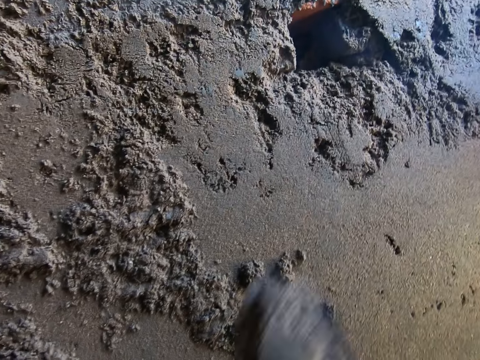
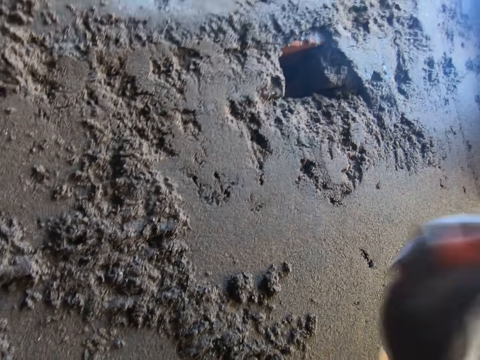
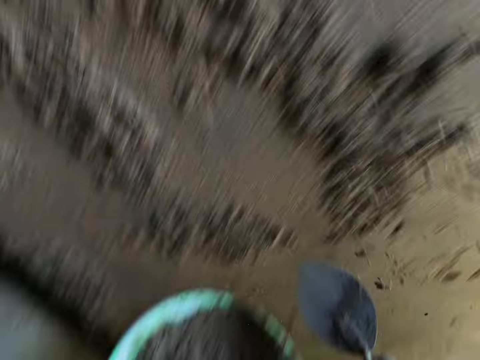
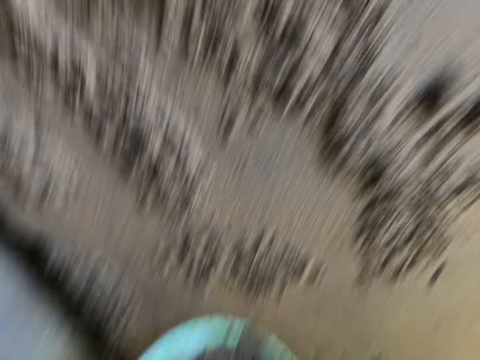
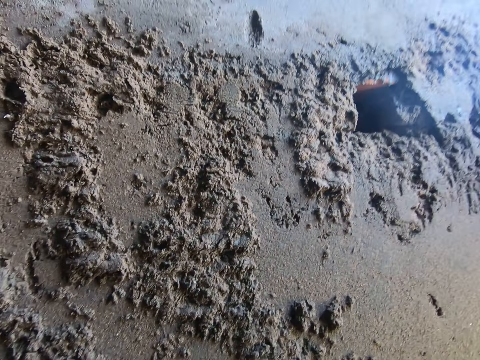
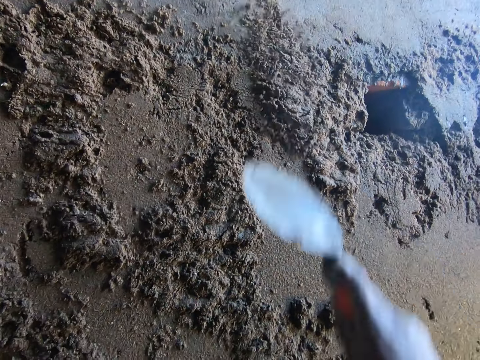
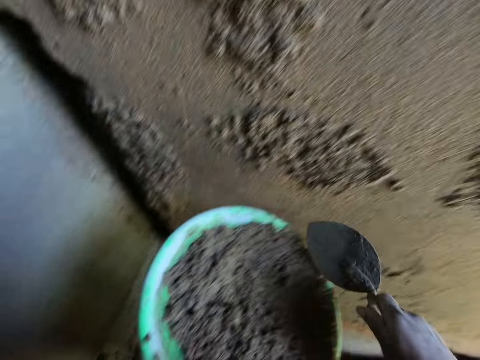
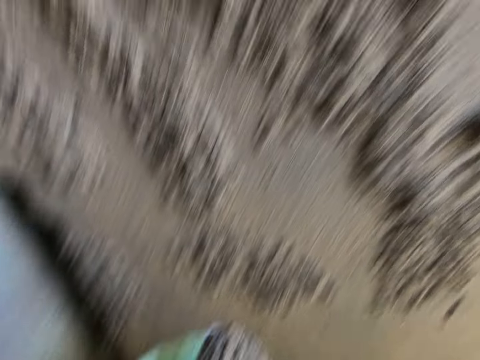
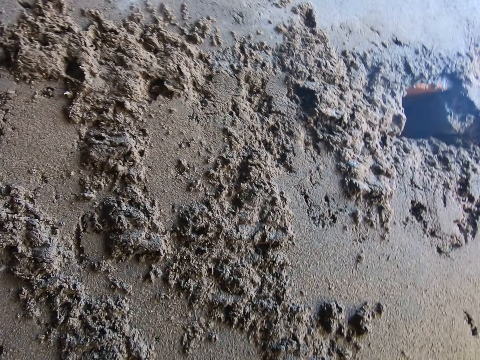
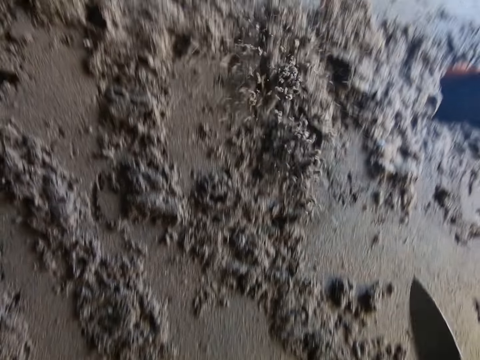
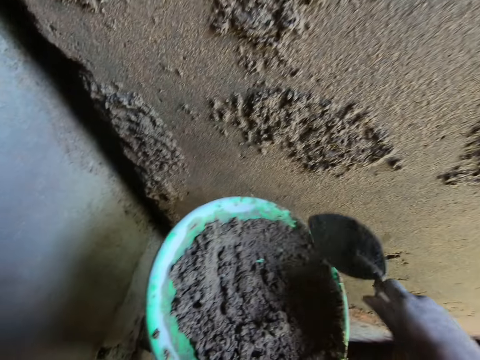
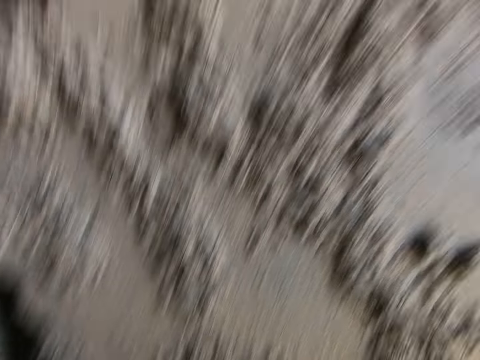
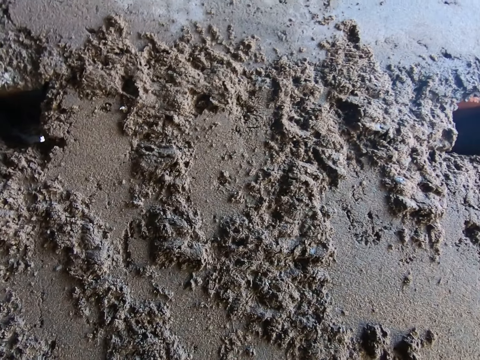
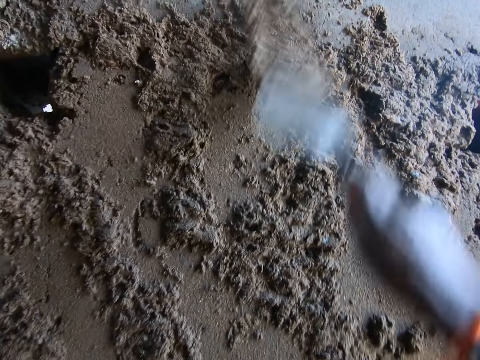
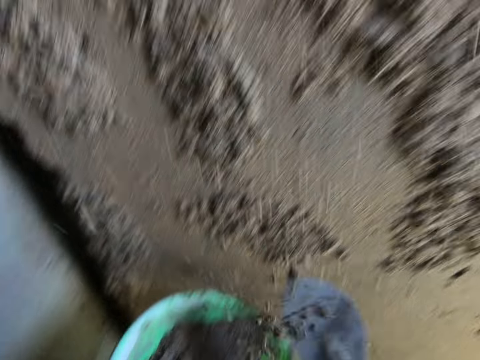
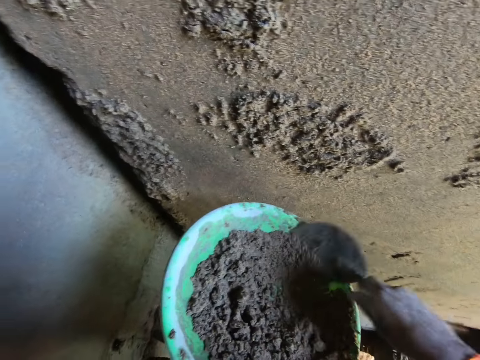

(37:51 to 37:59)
The camera wearer pours the mortar from the hand trowel in his right hand on the wall. He scoops some mortar from the bowl in his left hand with the hand trowel in his right hand. He pours the mortar from the hand trowel in his right hand on the wall. He scoops some mortar from the bowl in his left hand with the hand trowel in his right hand. He pours the mortar from the hand trowel in his right hand on the wall. He scoops some mortar from the bowl in his left hand with the hand trowel in his right hand. He pours the mortar from the hand trowel in his right hand on the wall.

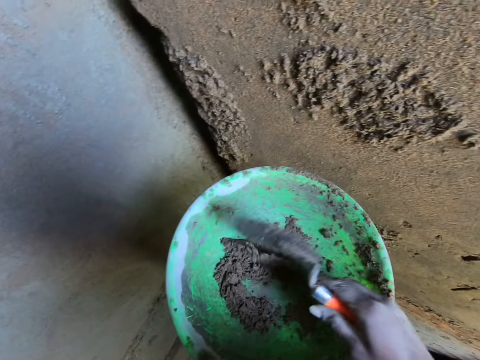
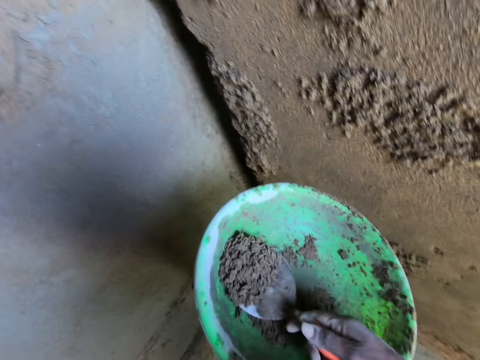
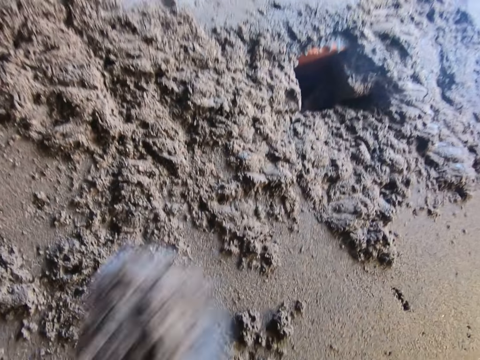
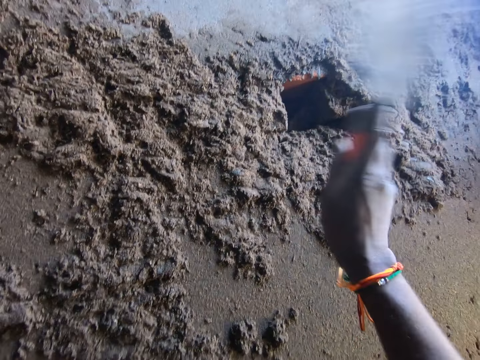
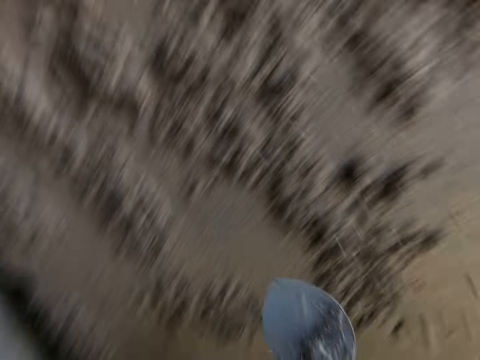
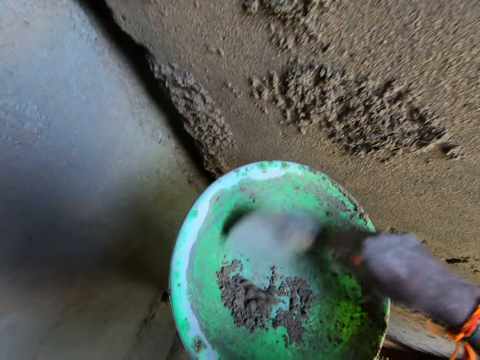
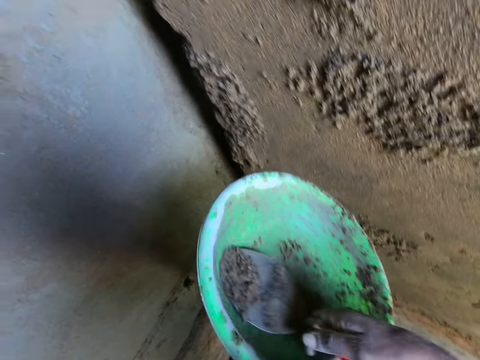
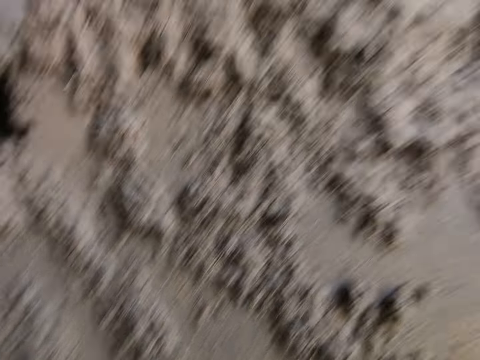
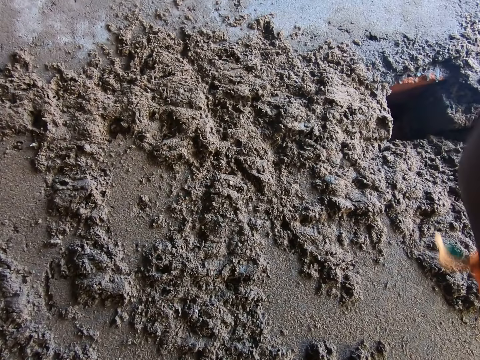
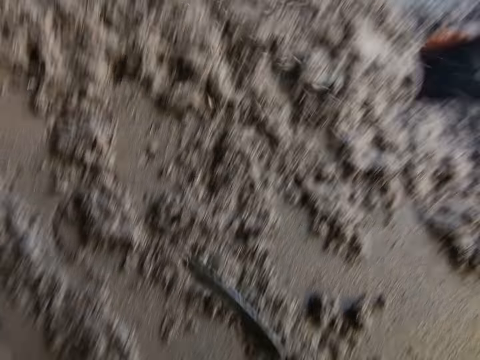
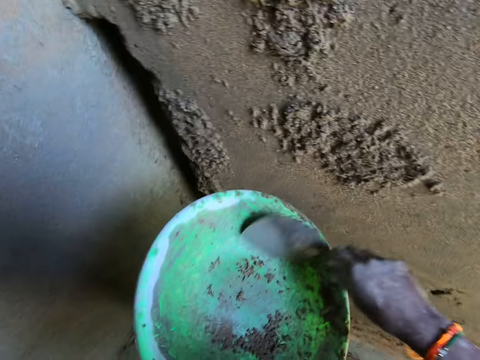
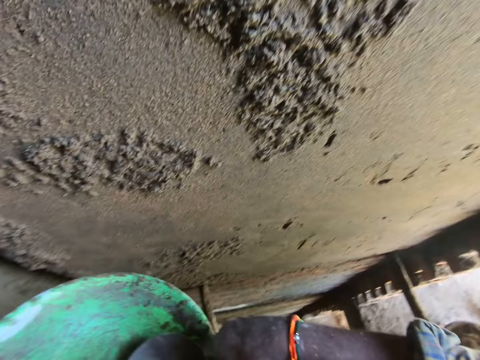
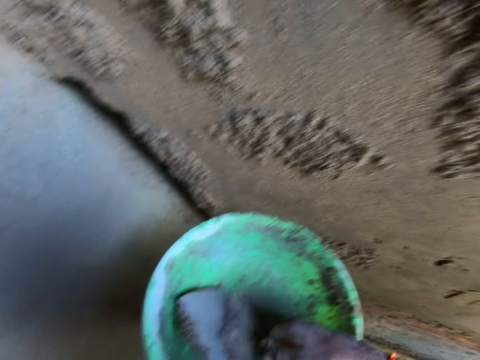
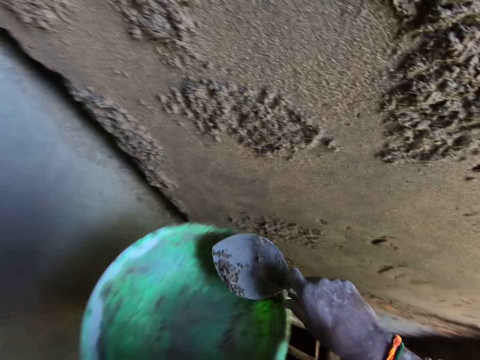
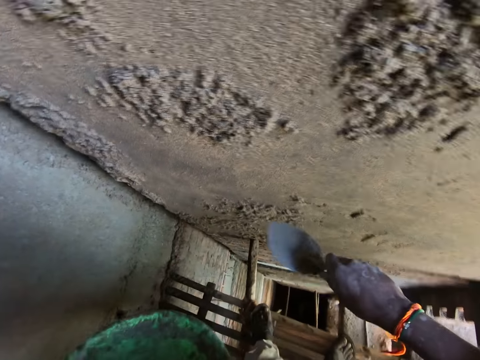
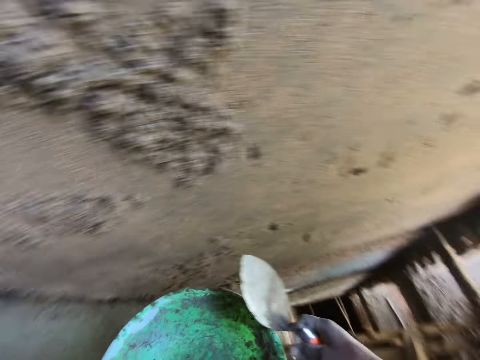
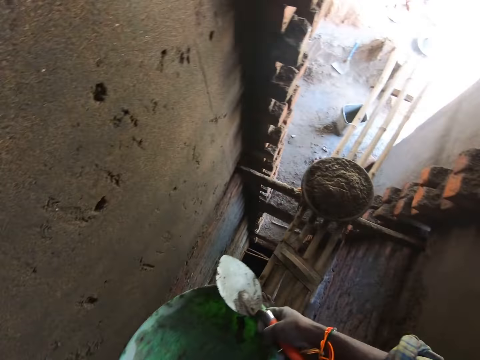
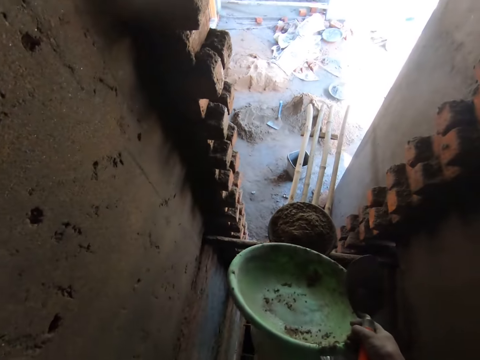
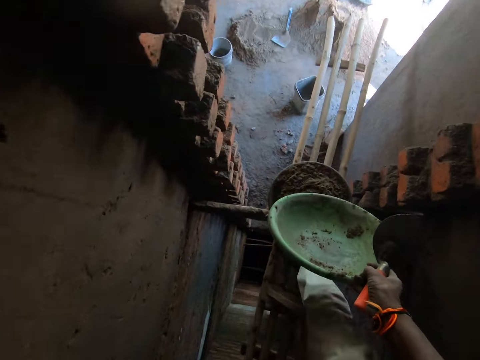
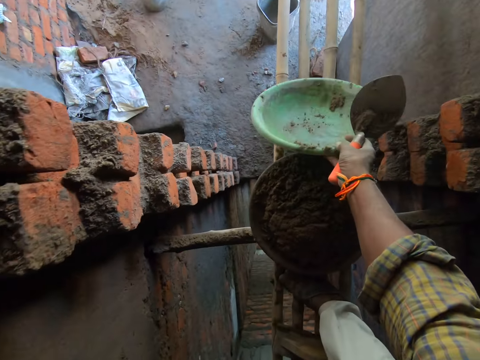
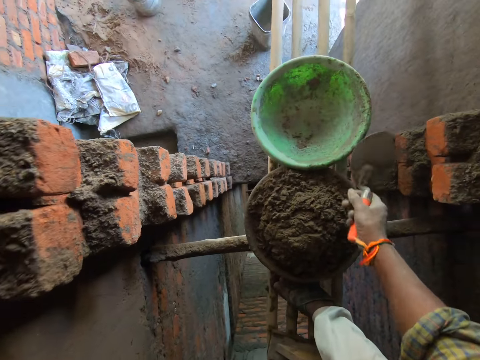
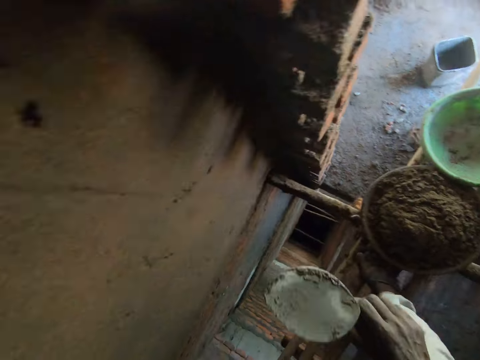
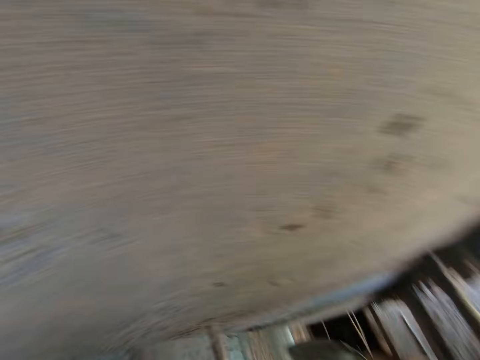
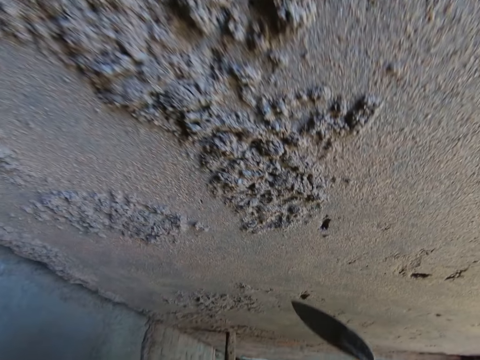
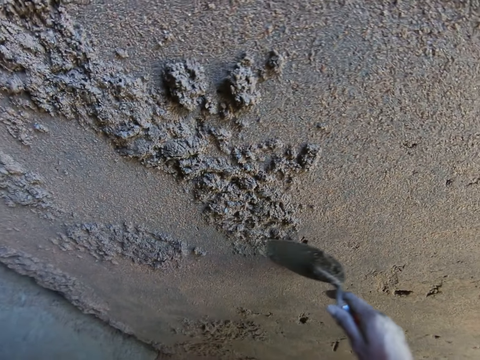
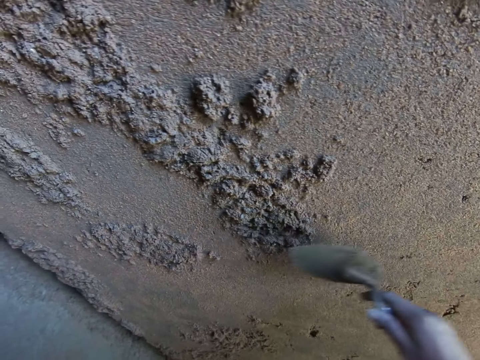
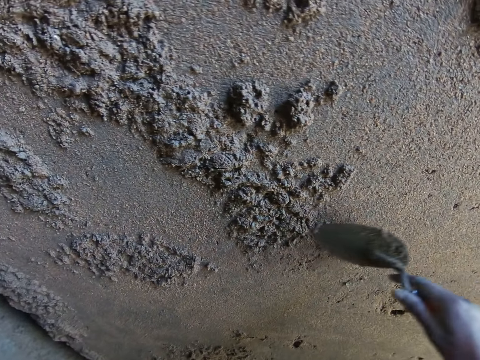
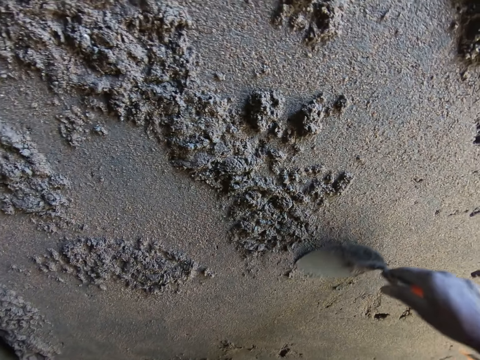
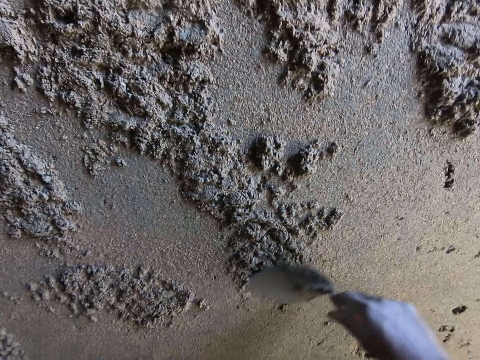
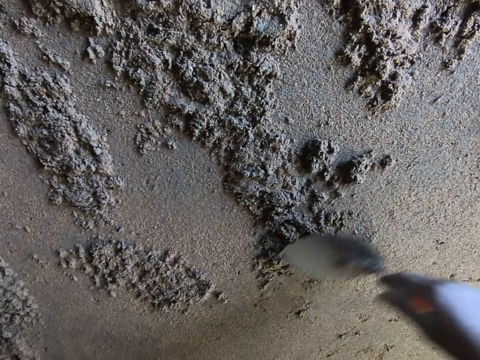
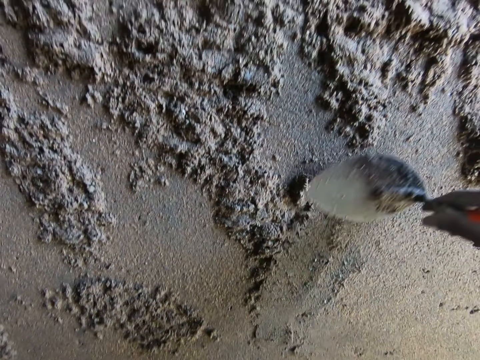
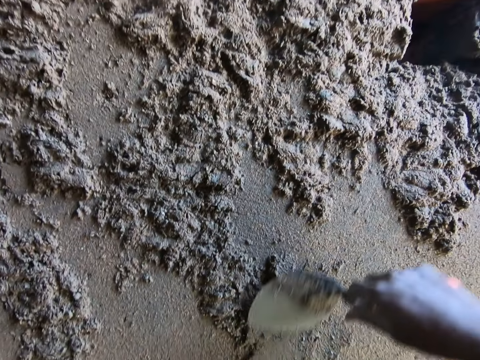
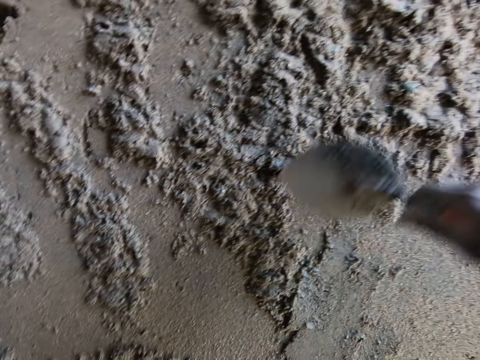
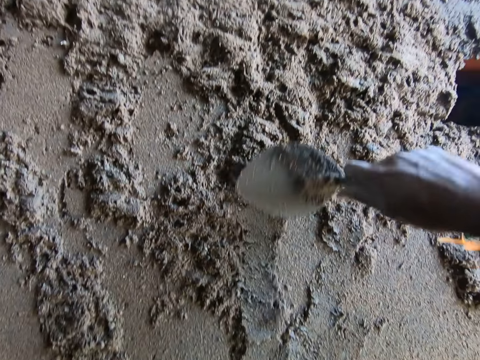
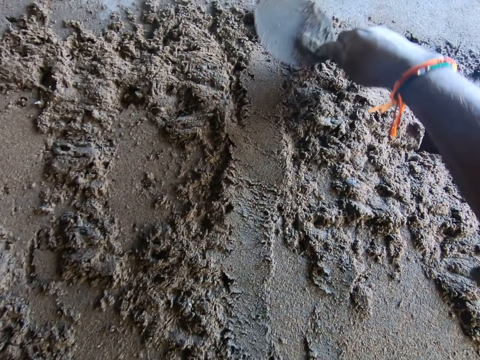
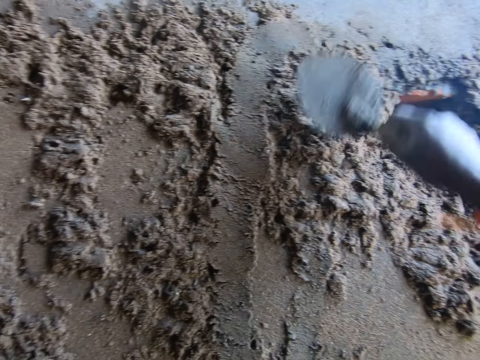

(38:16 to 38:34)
The camera wearer scoops some mortar from the bowl in his left hand with the hand trowel in his right hand. He pours the mortar from the hand trowel in his right hand on the wall. He scoops some mortar from the bowl in his left hand with the hand trowel in his right hand. He pours the mortar from the hand trowel in his right hand on the wall. He scoops some mortar from the bowl in his left hand with the hand trowel in his right hand. He pours the mortar from the hand trowel in his right hand on the wall. He passes the bowl from his left hand to his right hand. He moves on the scaffold or construction stand. He drops the bowl in his right hand on the scaffold. He moves on the construction stand. He spreads the mortar on the wall with the hand trowel in his right hand. He smoothens the wall with the trowel.
